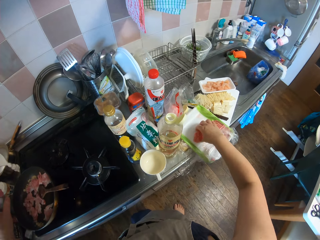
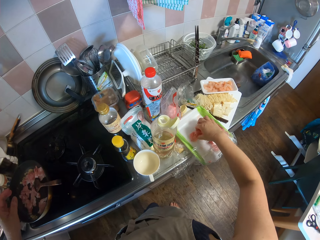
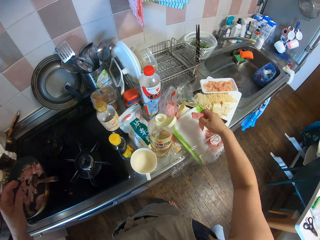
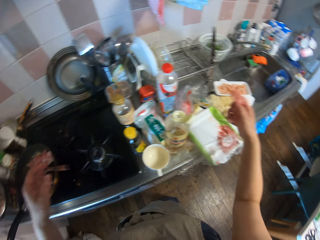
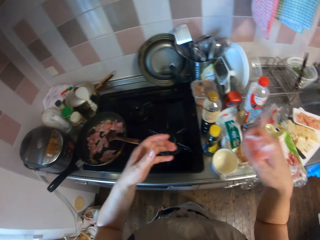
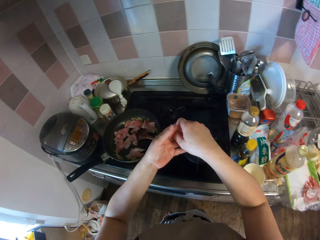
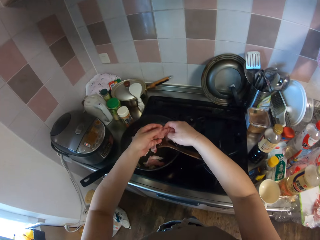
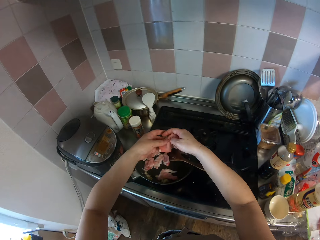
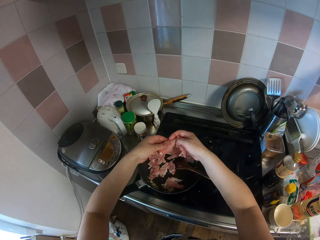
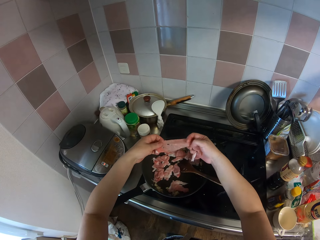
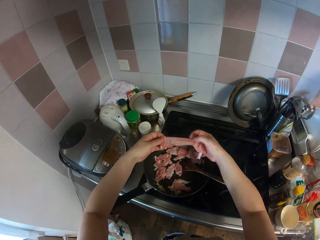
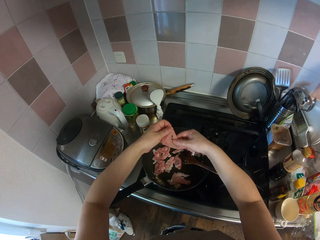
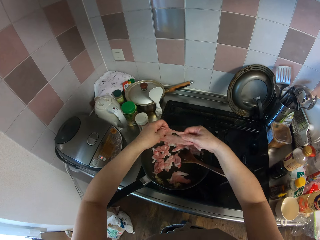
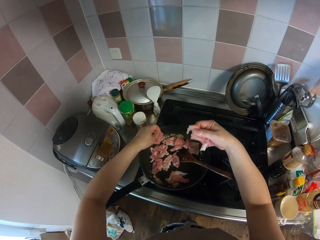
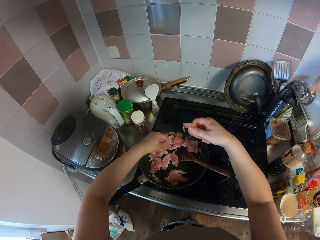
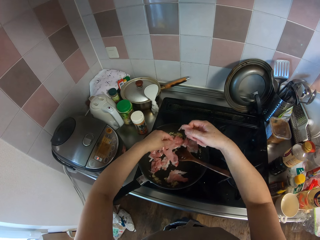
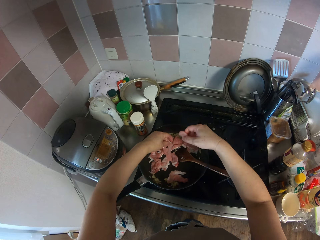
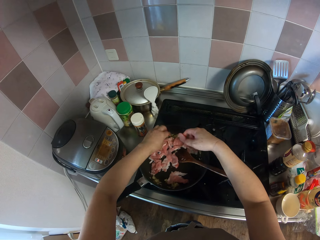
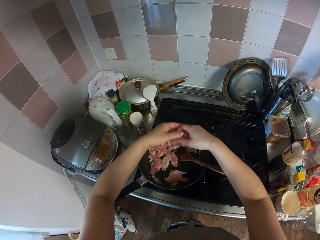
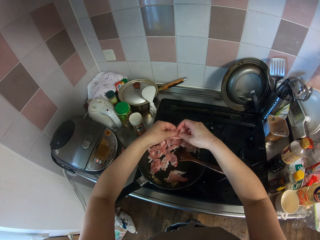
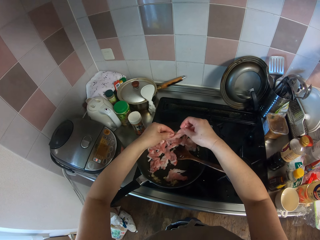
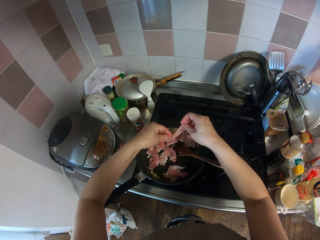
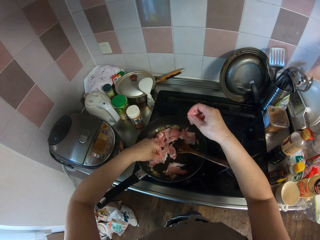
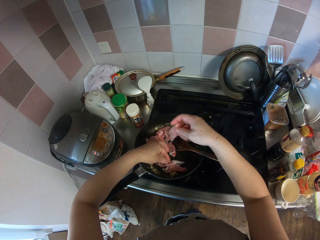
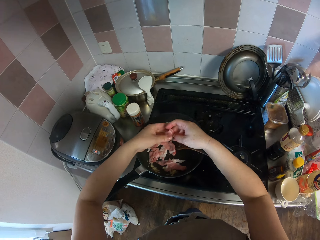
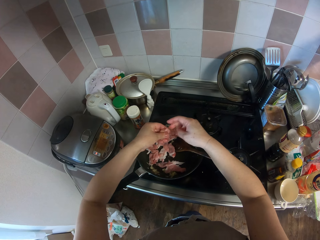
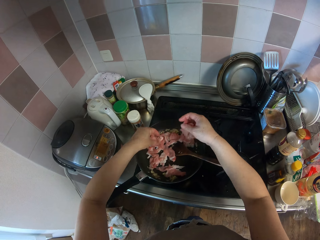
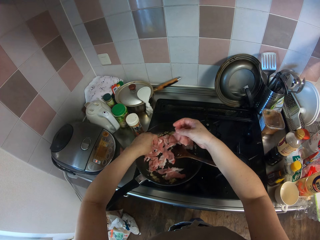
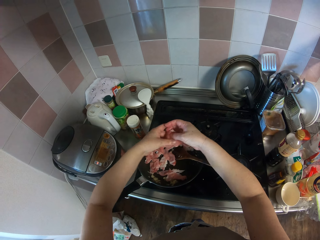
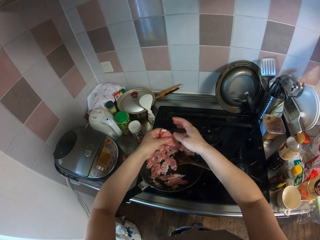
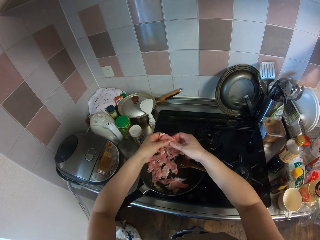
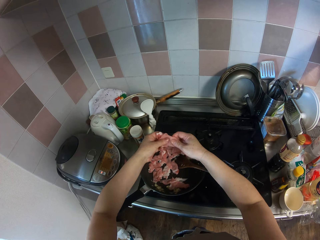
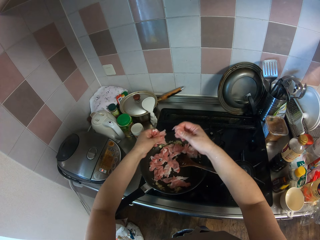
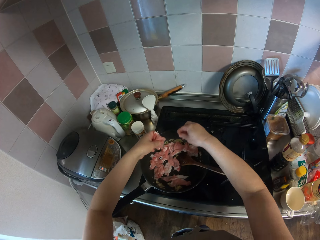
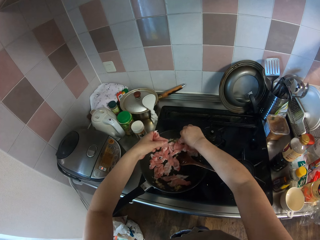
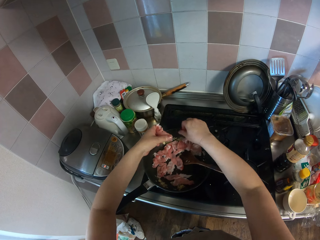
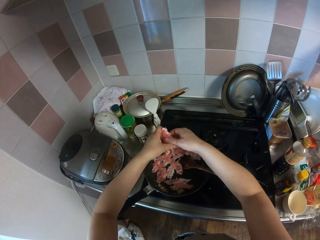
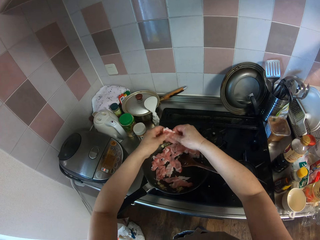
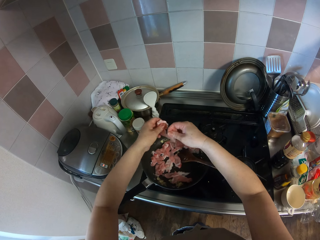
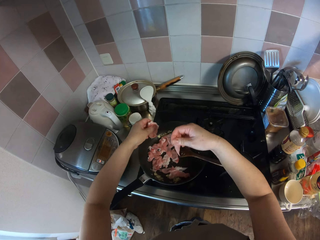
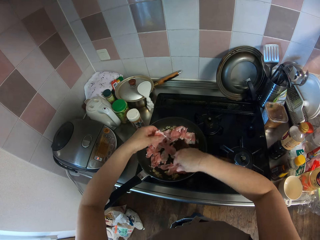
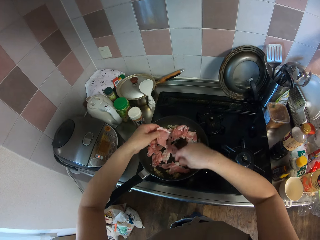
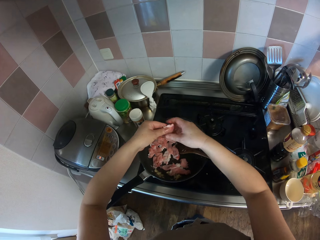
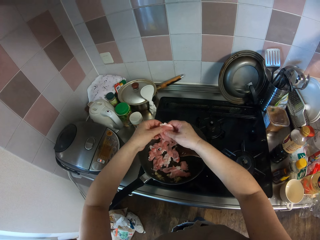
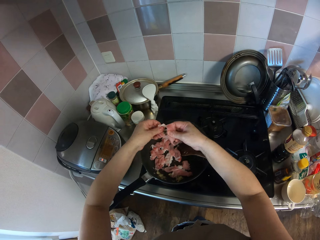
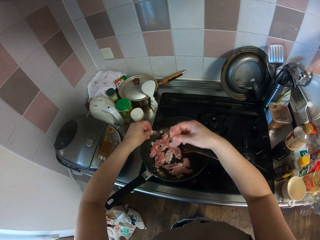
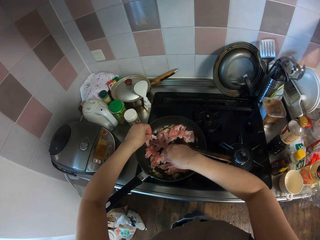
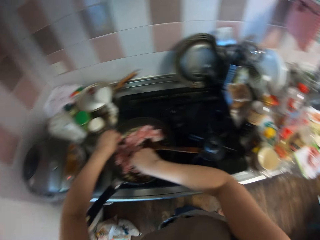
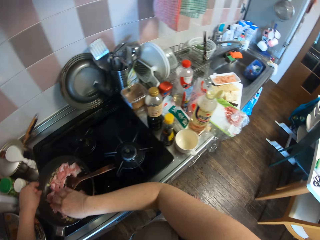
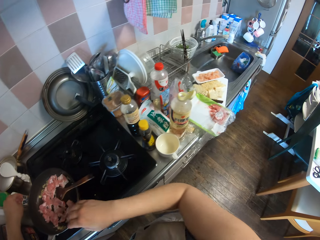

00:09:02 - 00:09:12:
The camera wearer takes the meat. They tear the meat. They put the meat on the frying pan.

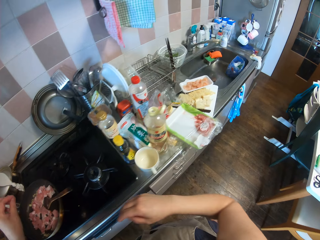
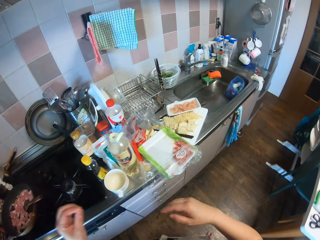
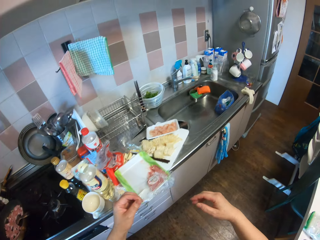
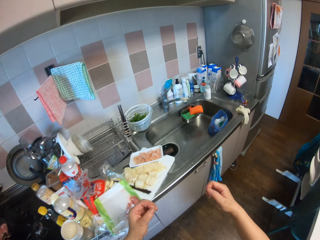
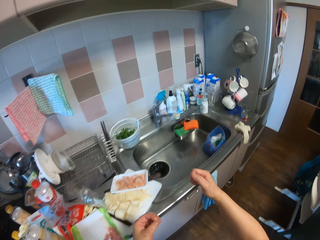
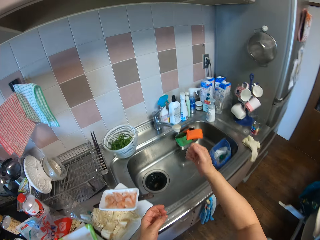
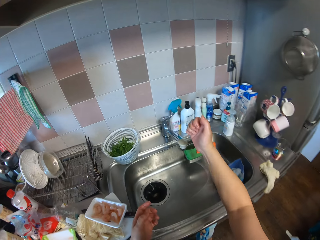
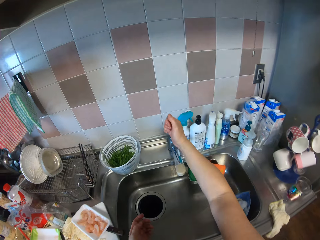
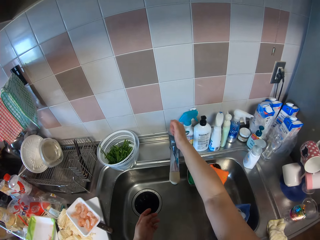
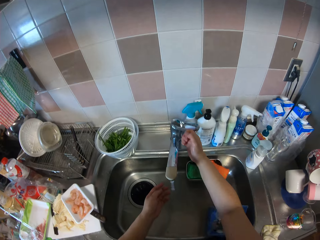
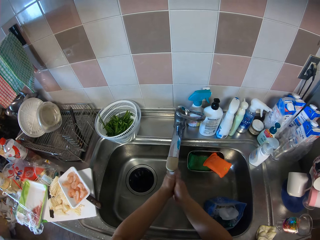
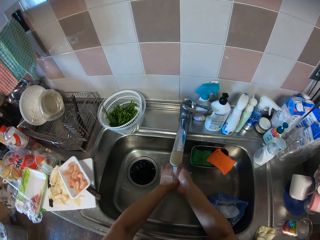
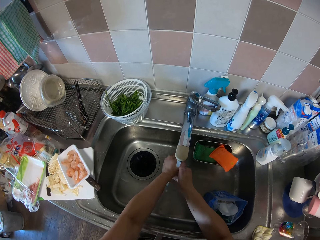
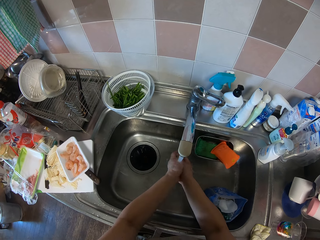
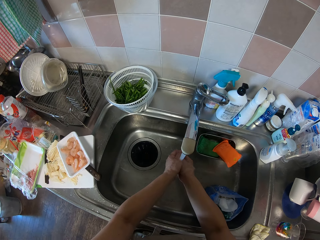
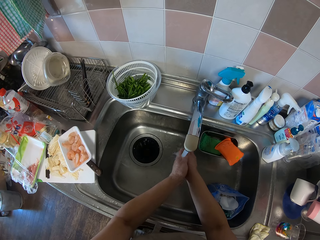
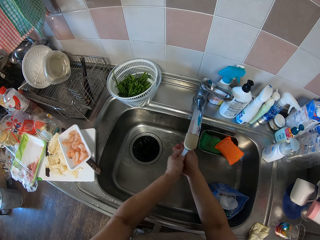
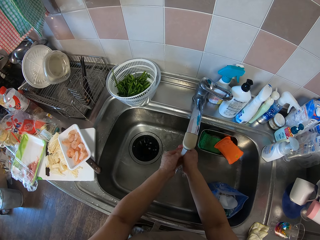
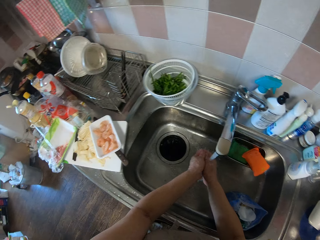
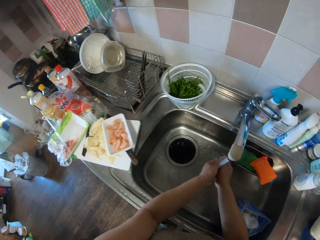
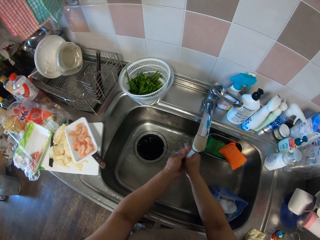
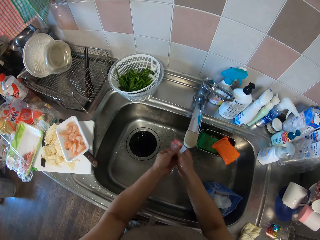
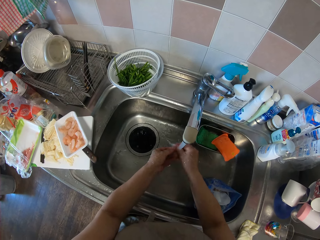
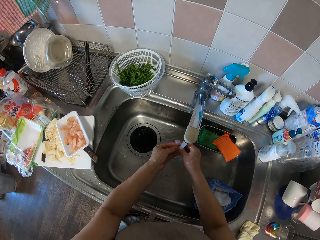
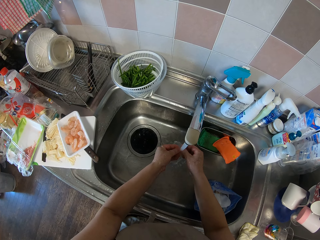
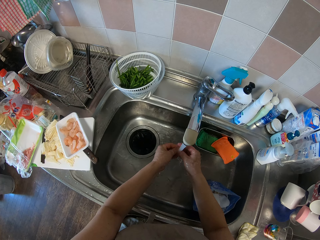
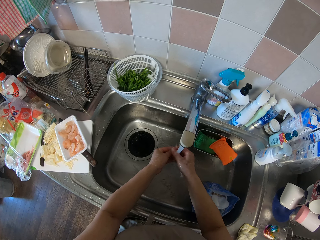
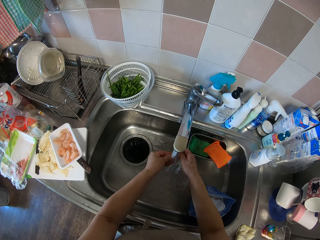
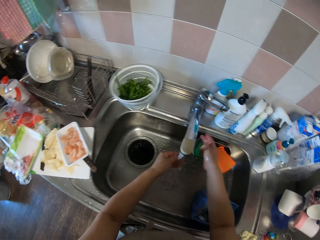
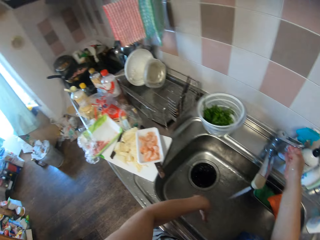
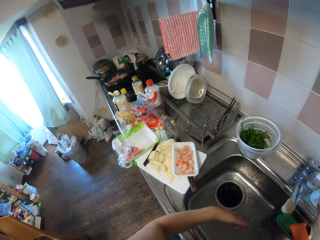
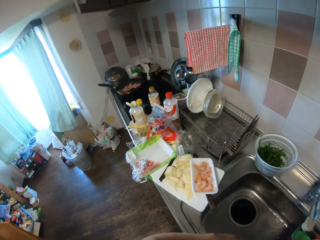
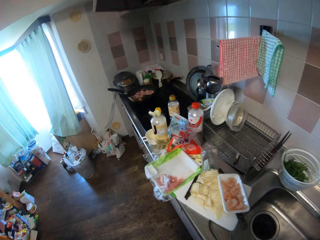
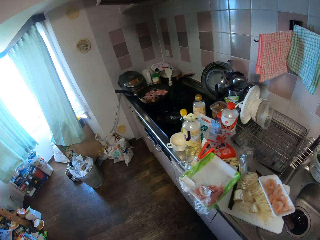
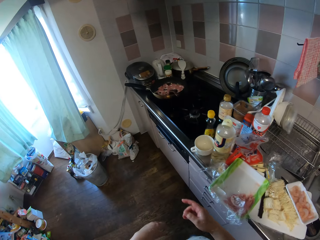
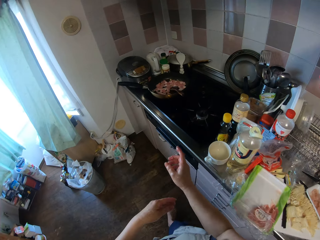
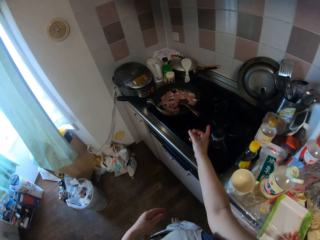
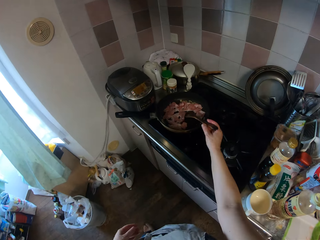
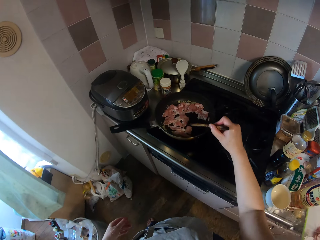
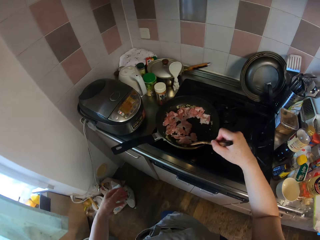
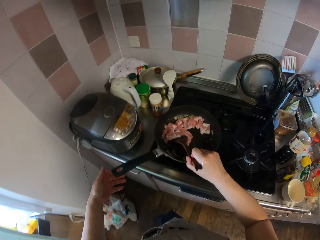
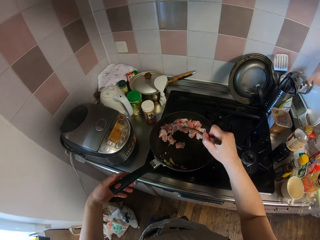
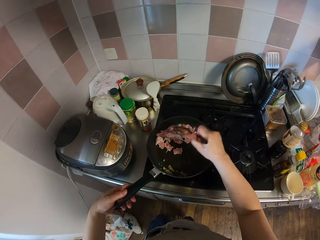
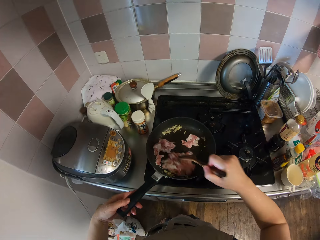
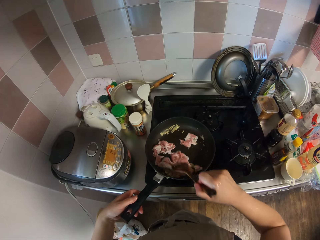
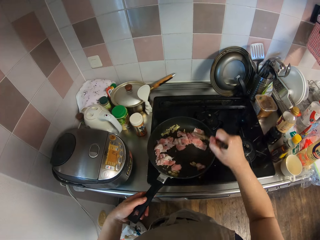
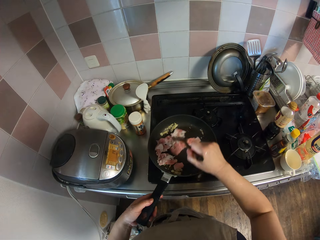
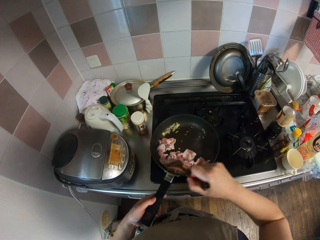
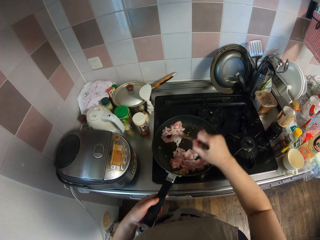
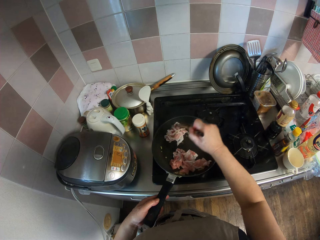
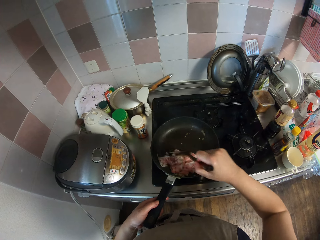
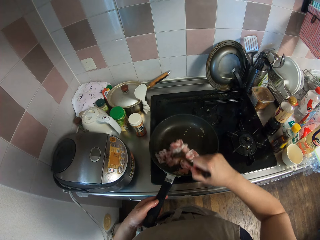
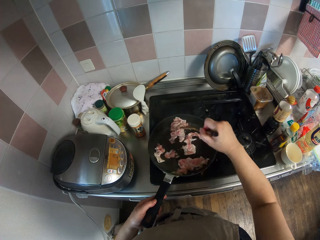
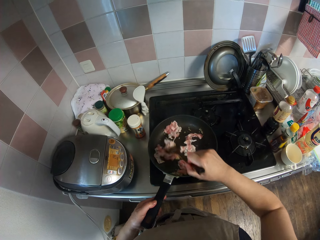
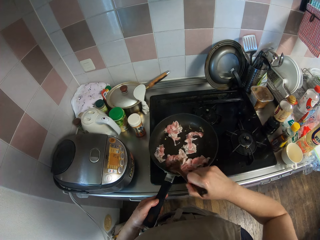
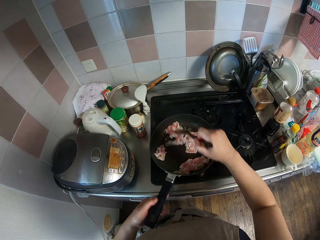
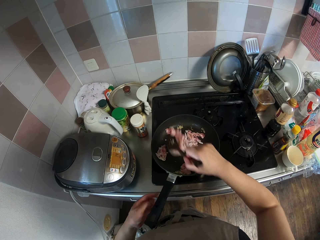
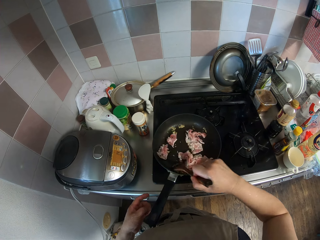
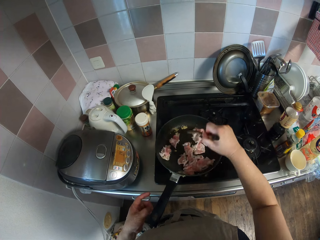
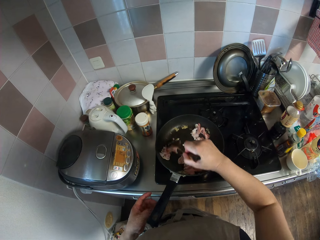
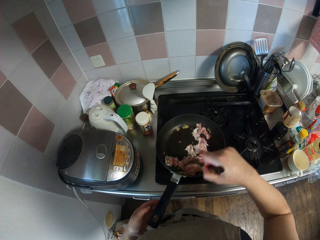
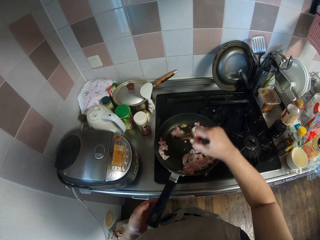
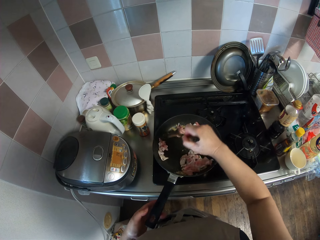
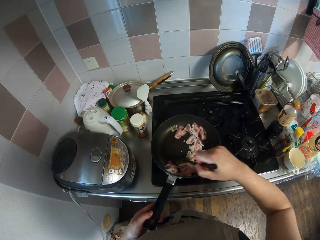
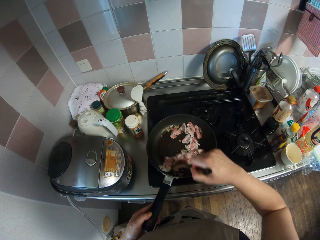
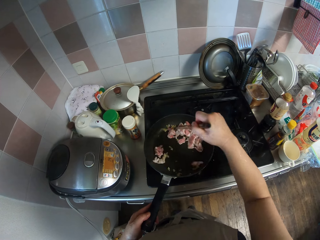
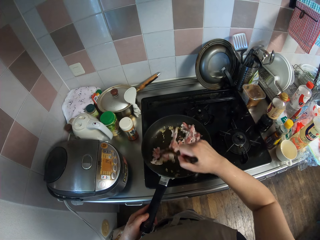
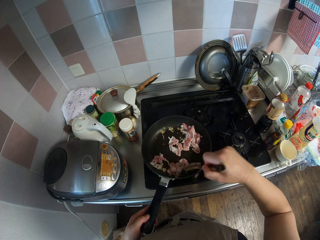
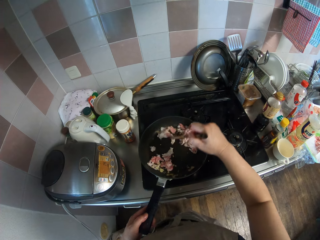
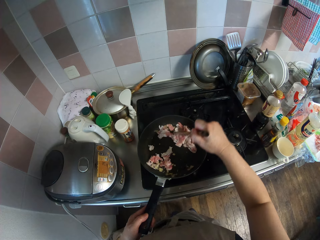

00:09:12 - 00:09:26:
The camera wearer opens the tap. She turns off the tap. She rinses her hand. She closes the tap. She walks back towards the gas cooker. She stirs the meat.
